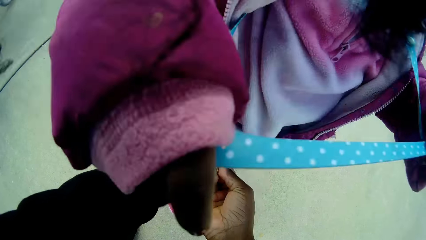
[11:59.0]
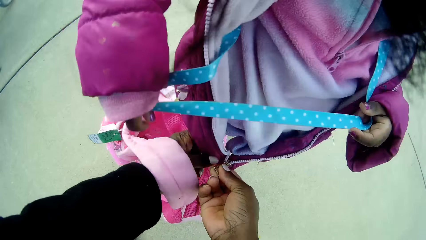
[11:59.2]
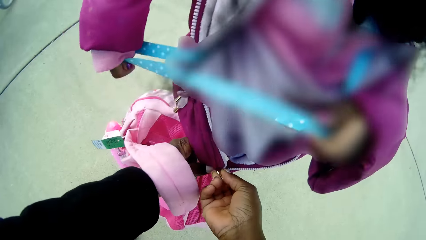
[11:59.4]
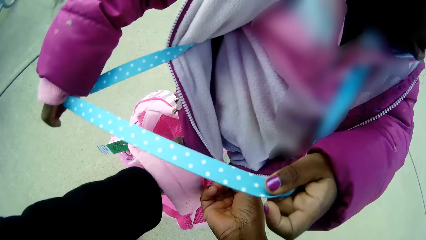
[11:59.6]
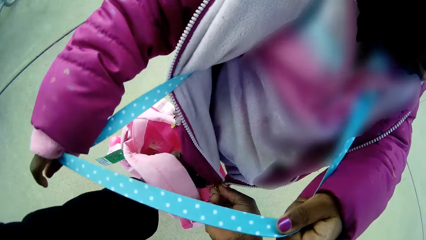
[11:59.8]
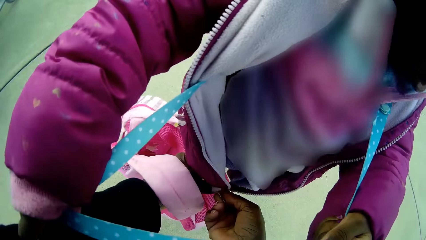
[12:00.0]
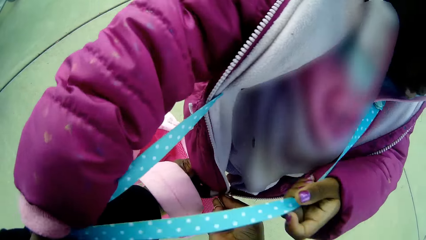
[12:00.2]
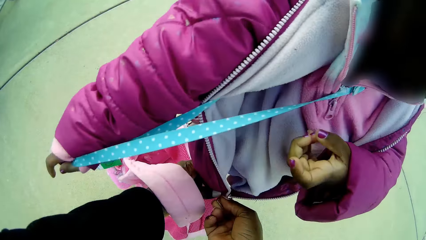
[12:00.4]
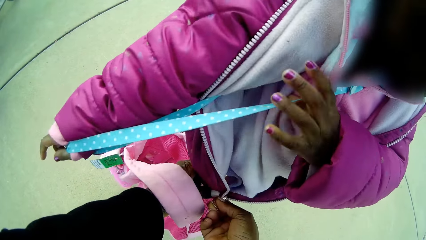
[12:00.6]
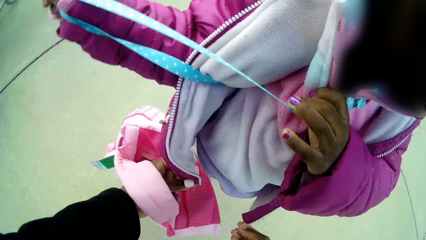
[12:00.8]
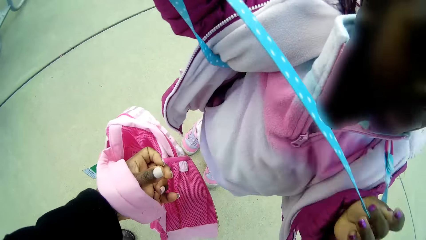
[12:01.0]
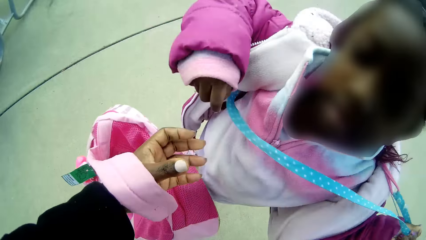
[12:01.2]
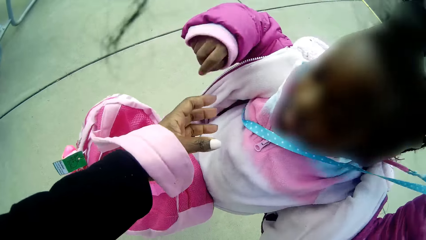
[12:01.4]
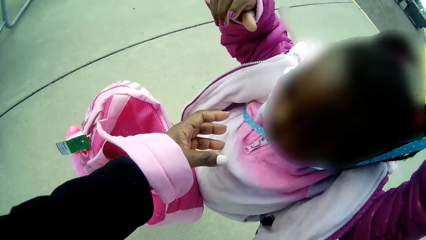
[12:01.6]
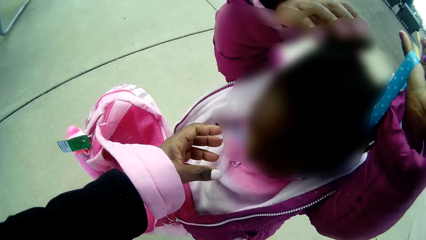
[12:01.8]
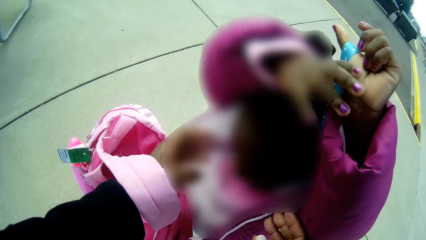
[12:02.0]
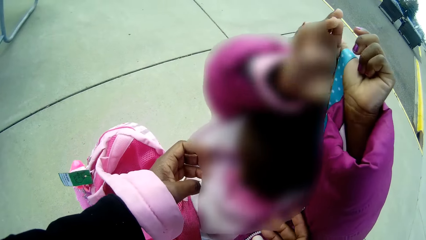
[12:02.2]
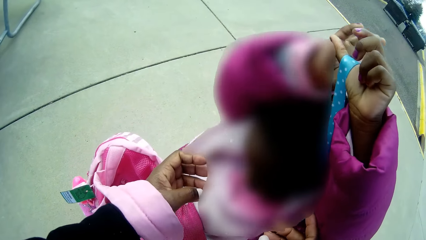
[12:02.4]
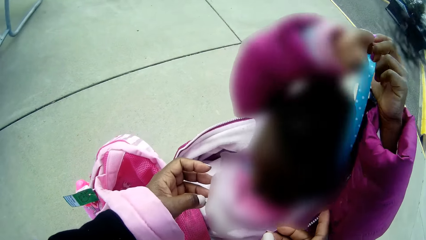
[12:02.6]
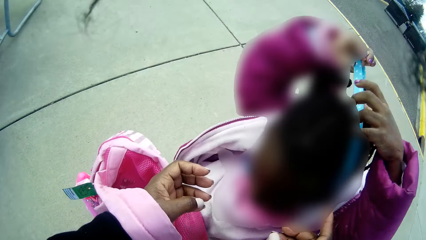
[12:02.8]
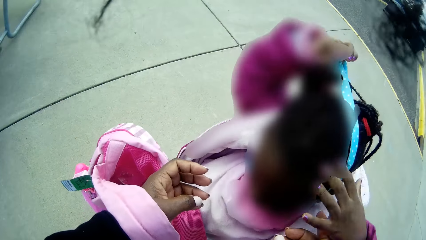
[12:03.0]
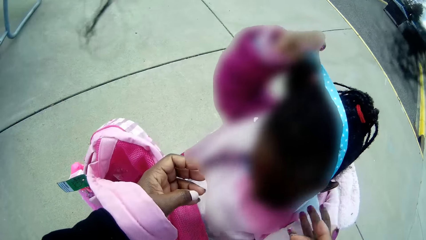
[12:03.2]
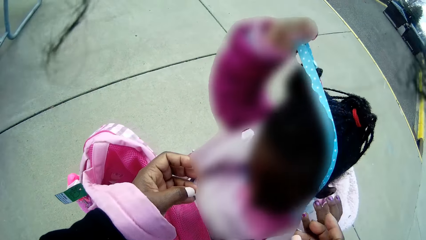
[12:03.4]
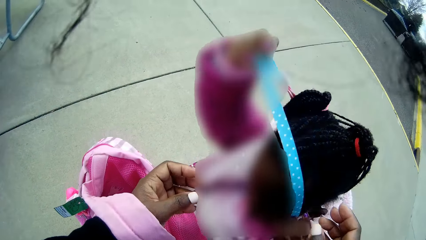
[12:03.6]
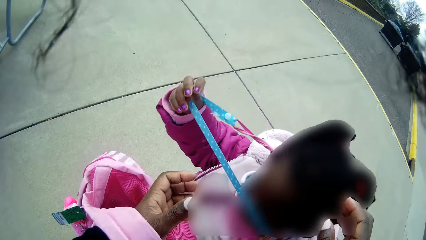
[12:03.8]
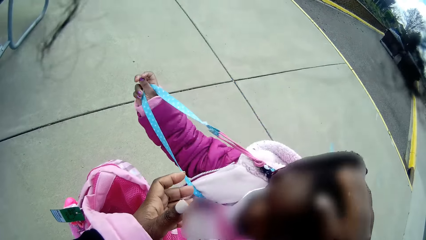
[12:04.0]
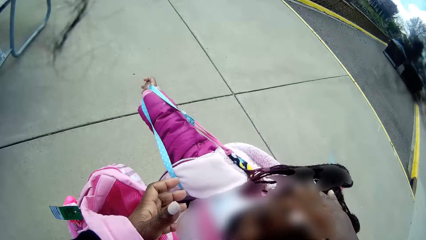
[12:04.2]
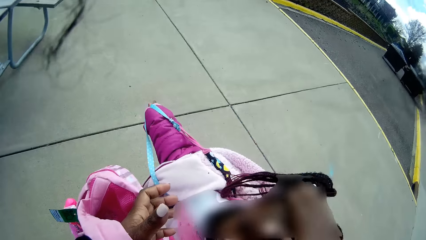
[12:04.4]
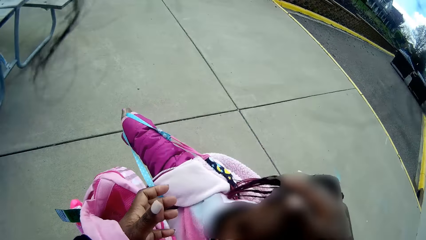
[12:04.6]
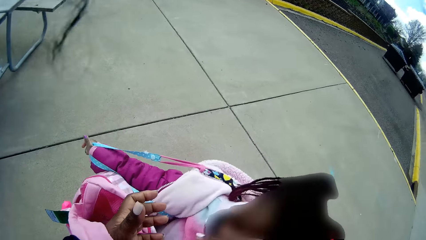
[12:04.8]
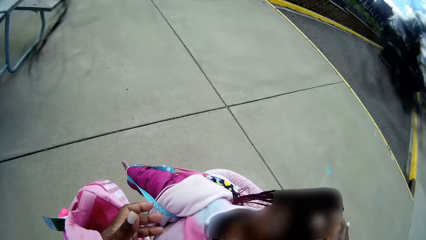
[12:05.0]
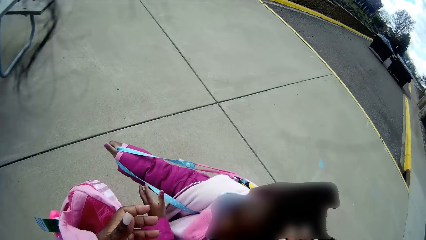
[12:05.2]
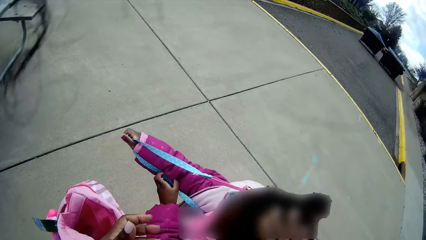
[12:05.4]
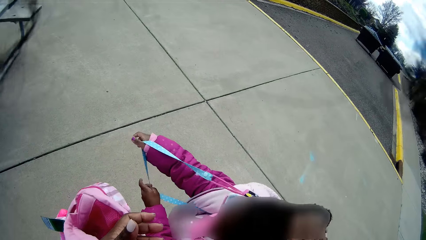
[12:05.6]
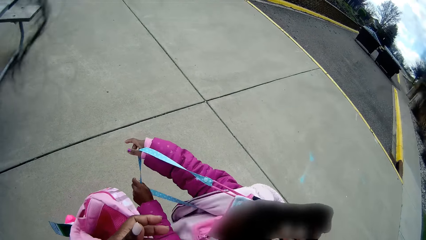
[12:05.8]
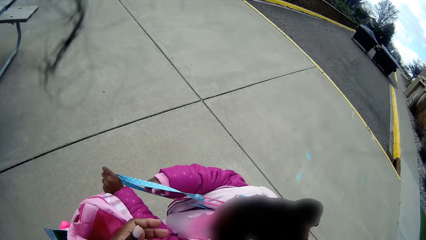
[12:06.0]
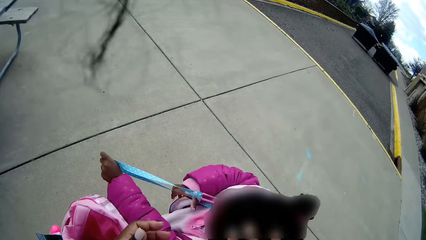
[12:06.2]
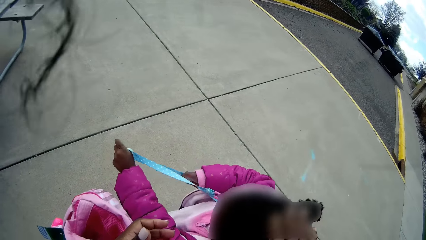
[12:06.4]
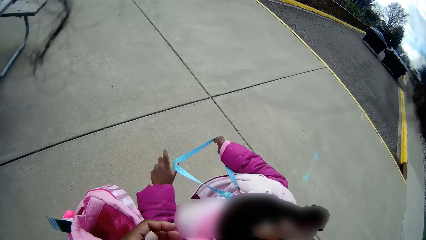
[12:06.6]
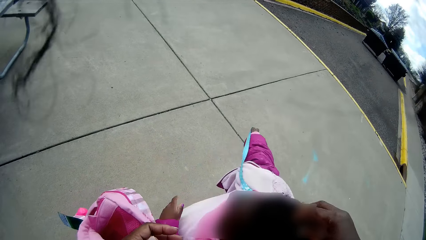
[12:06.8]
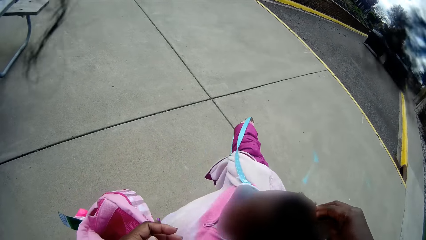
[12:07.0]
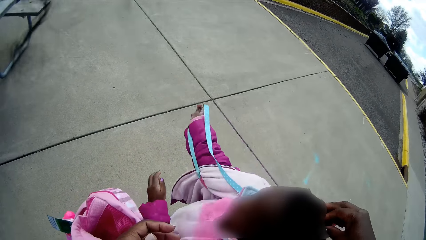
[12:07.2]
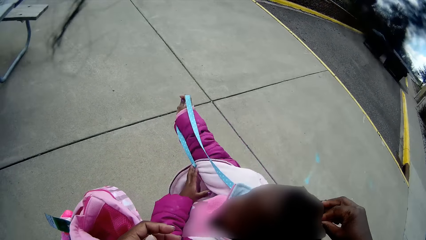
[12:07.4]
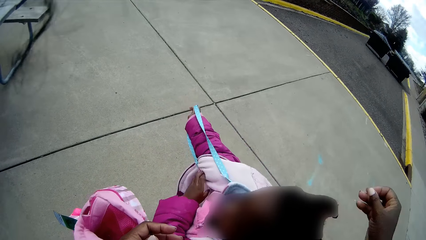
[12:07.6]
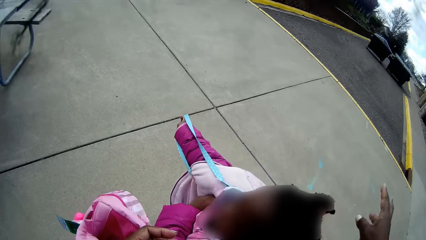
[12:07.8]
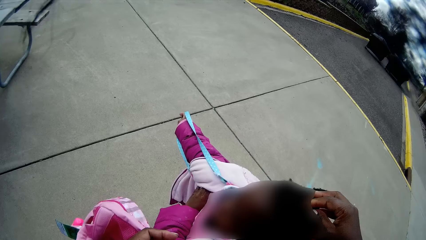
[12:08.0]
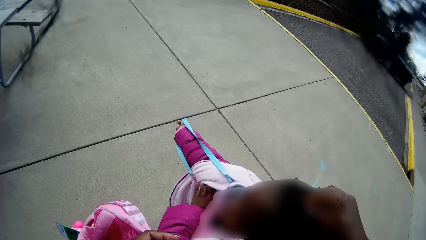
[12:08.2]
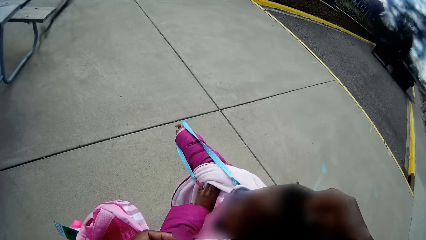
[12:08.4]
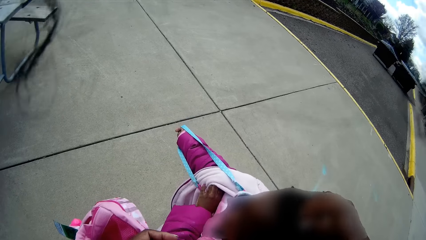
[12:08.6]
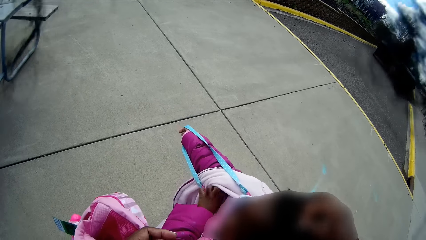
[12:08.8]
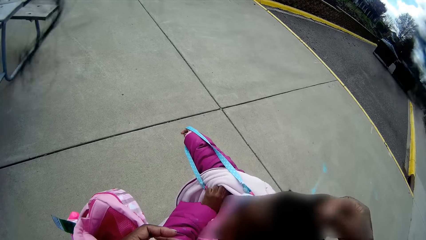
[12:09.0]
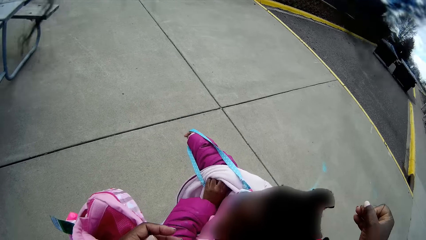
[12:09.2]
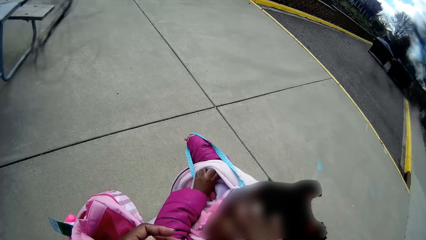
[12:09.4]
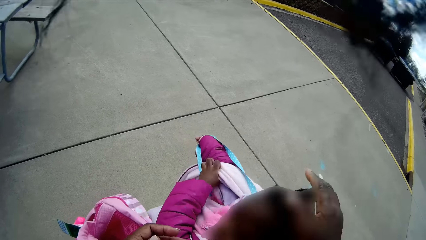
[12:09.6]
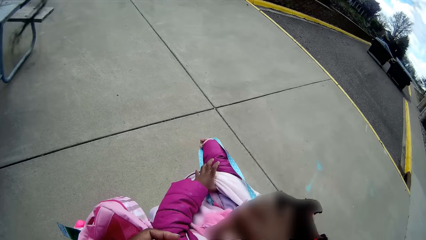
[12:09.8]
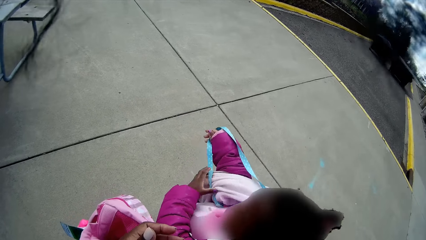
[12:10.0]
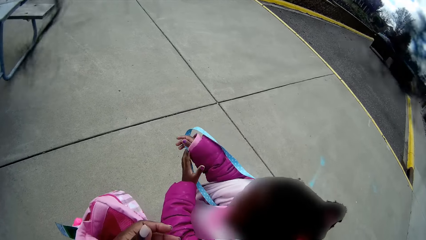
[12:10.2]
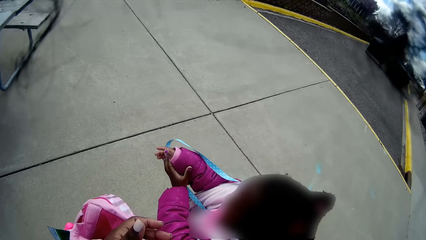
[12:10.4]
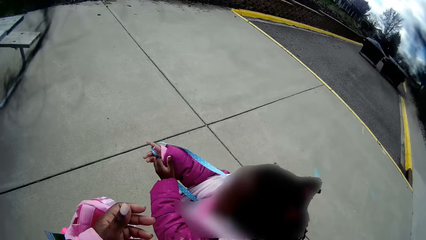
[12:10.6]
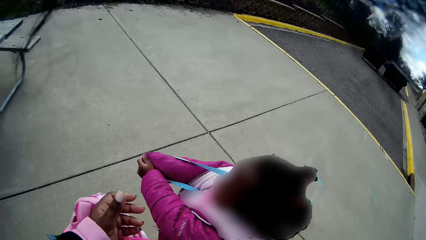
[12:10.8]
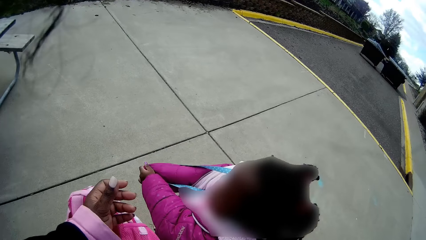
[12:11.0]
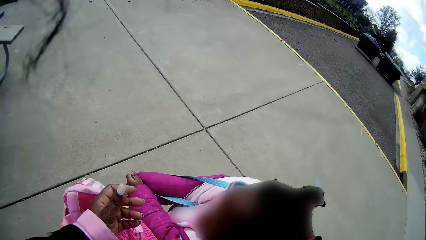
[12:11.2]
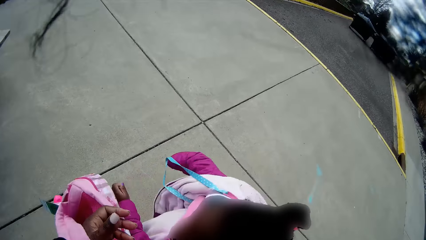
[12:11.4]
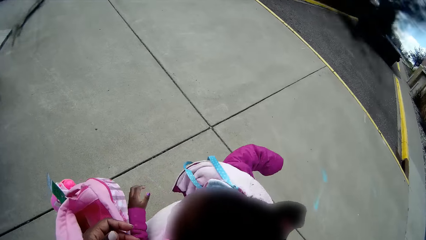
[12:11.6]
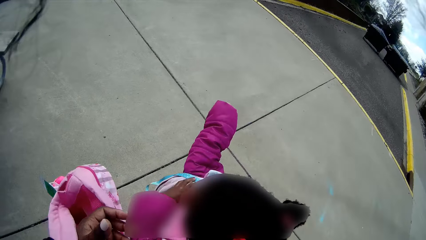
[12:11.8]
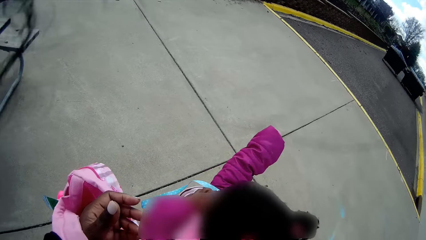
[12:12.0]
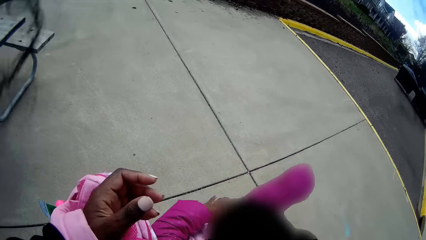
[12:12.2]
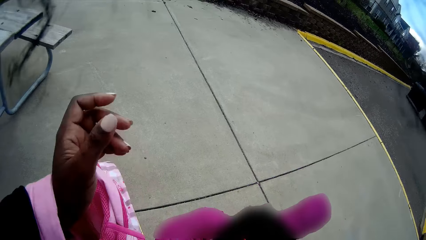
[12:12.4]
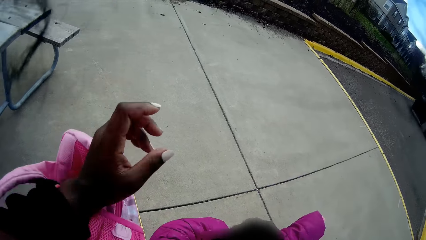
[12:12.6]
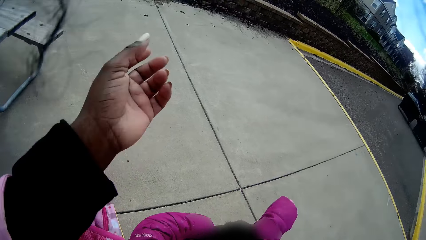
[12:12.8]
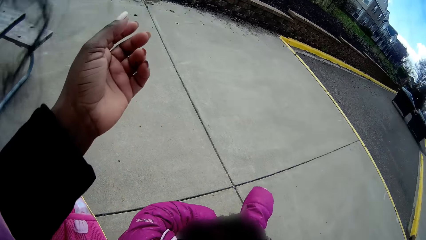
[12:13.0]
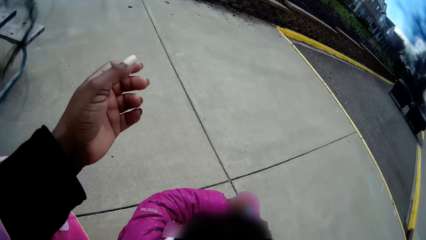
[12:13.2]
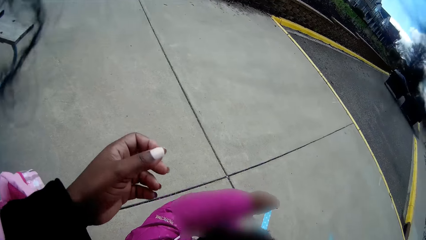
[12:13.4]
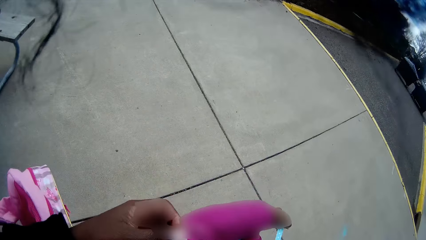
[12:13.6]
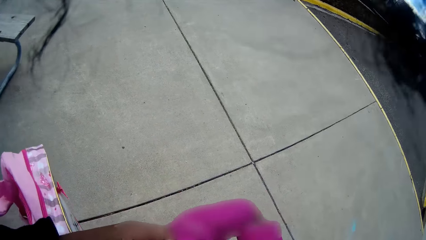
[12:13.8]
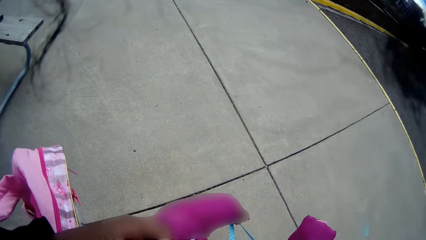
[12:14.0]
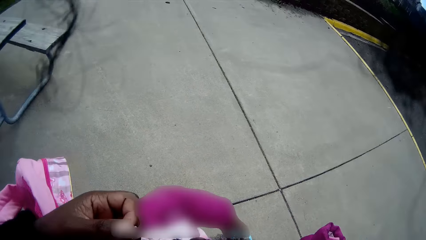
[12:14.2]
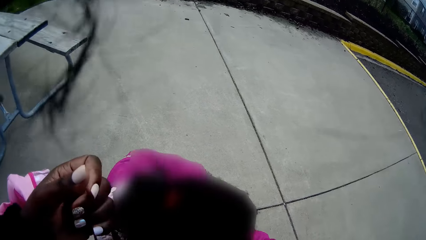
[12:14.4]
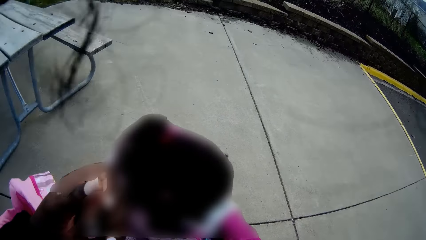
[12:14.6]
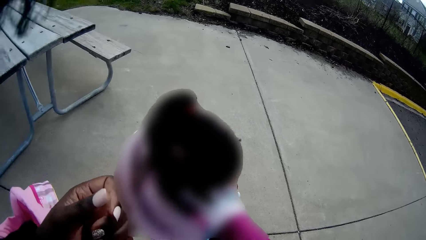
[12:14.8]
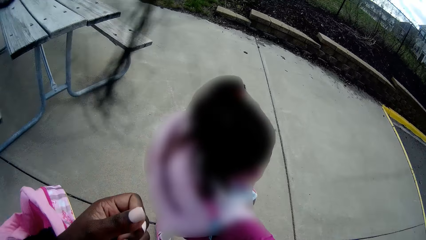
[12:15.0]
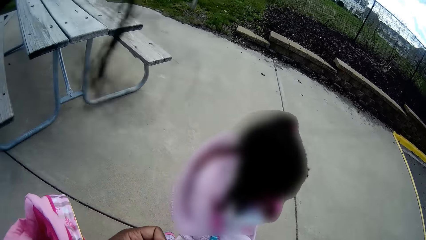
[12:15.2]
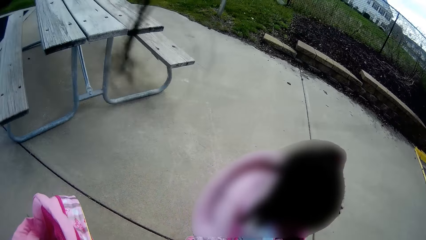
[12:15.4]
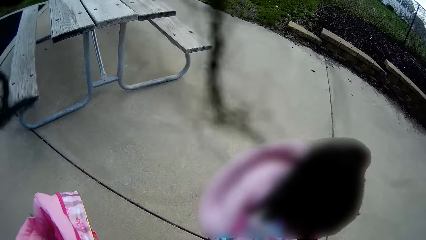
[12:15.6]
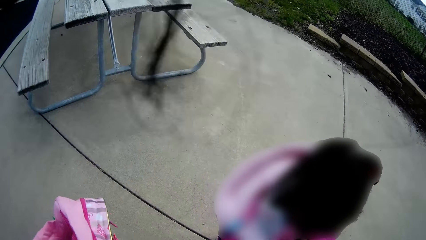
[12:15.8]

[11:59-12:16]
The camera wearer zips the girl's jacket. The girl removes the school tag. The girl takes off the face mask from her head with her right hand. The camera wearer dusts the girl's hair with her right hand. The girl struggles with her face mask. The camera wearer scratches the girl's hair.
